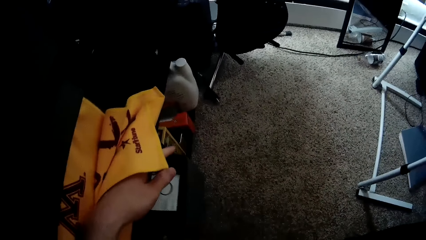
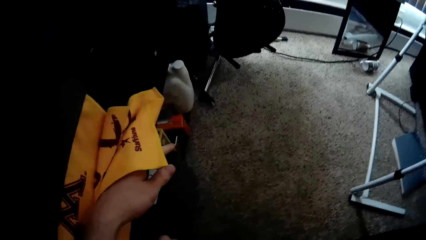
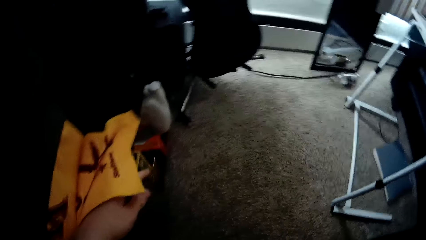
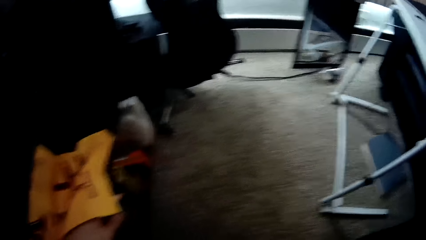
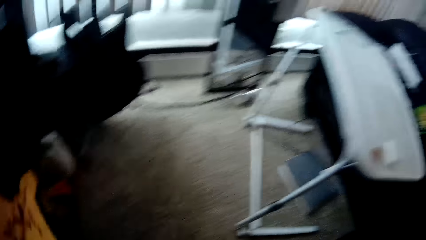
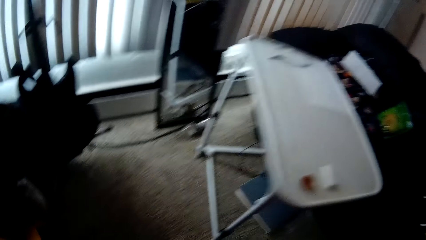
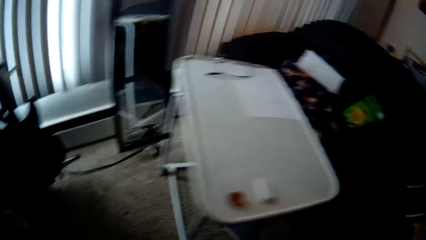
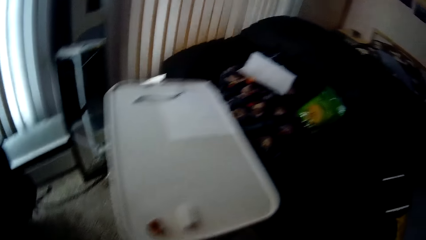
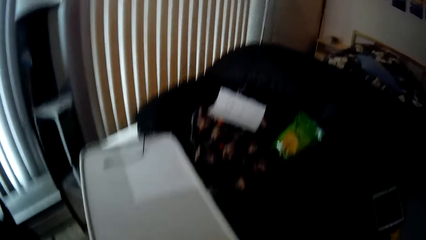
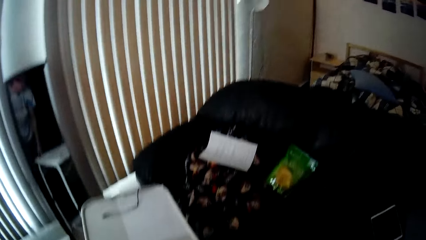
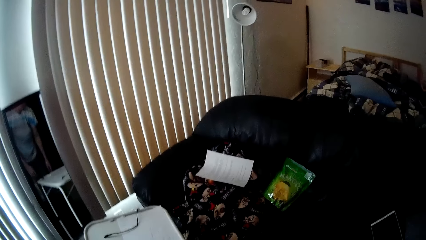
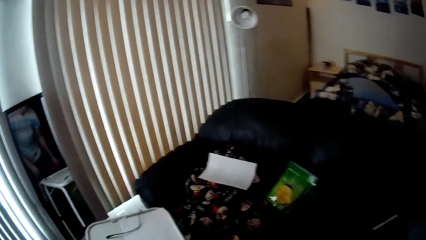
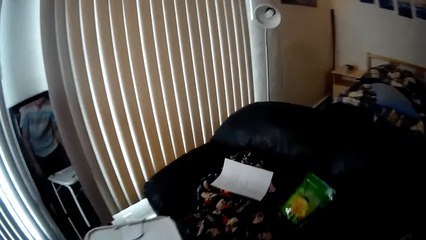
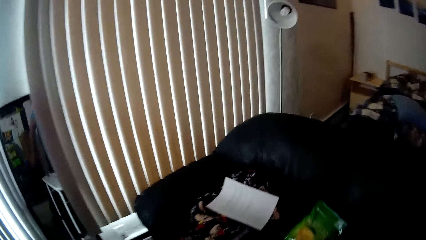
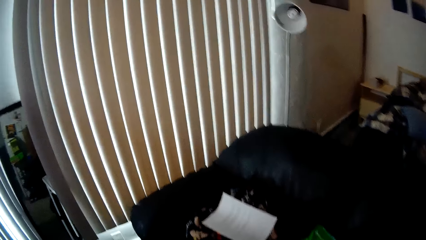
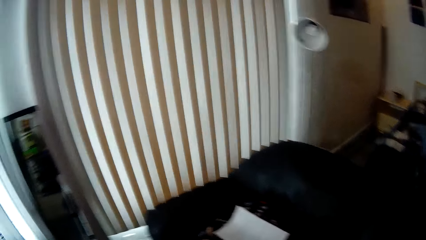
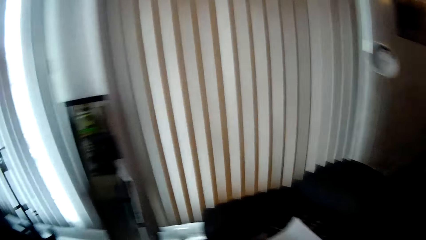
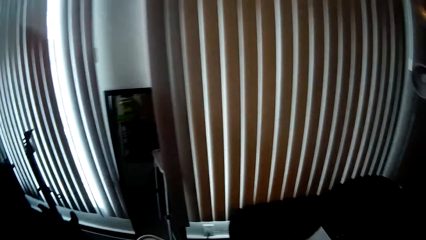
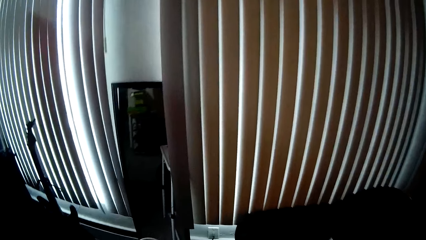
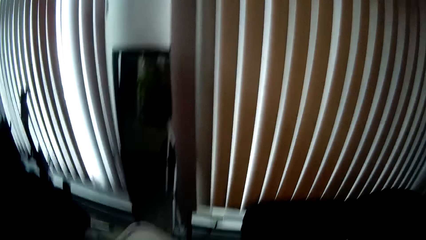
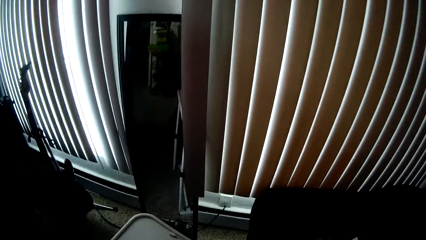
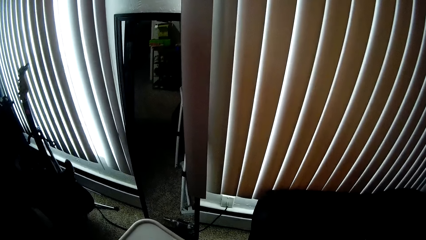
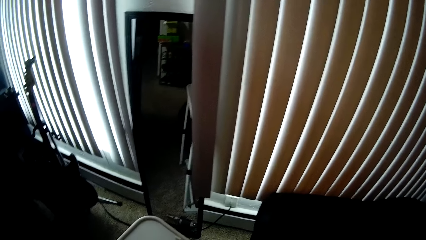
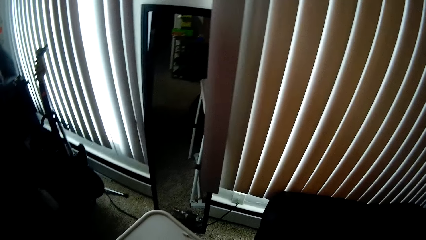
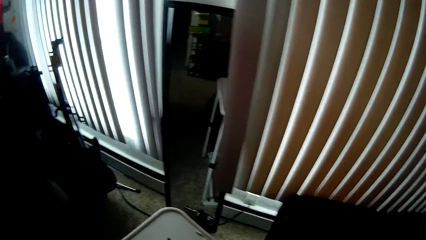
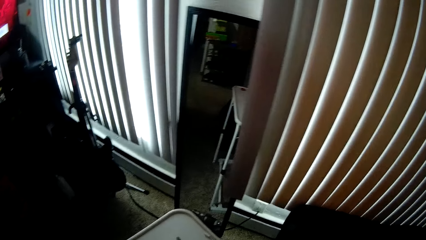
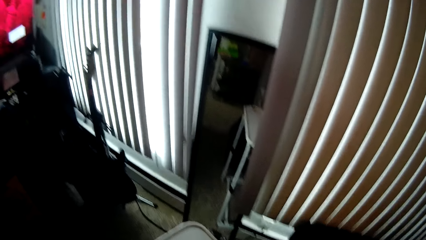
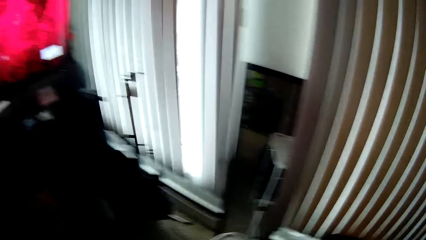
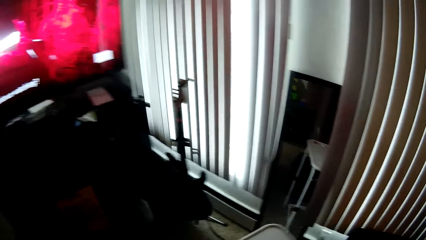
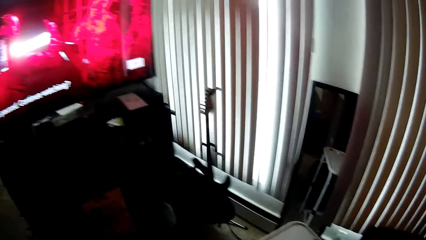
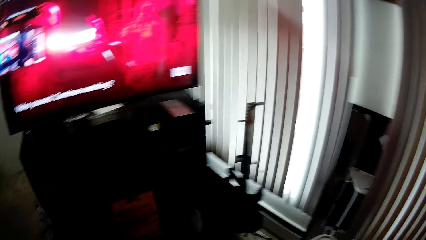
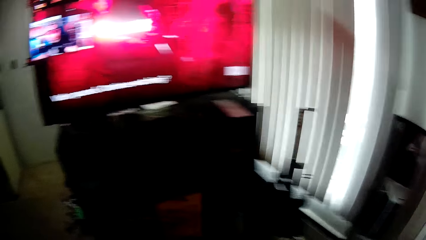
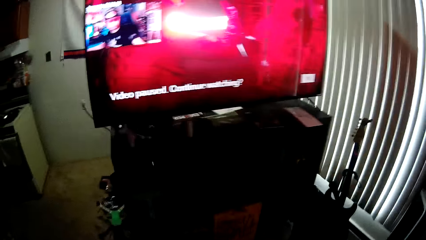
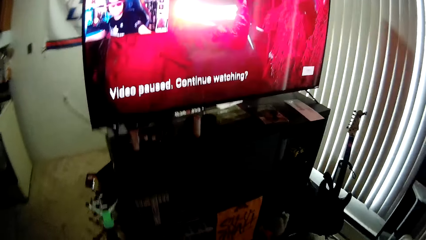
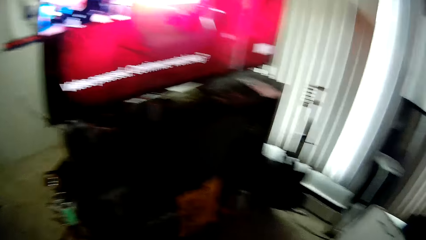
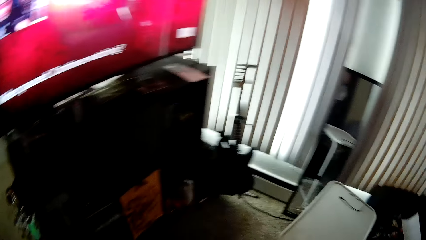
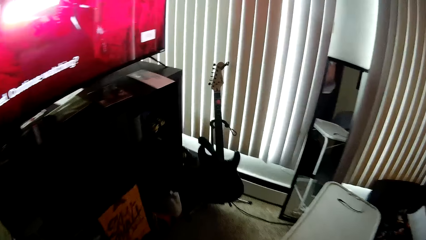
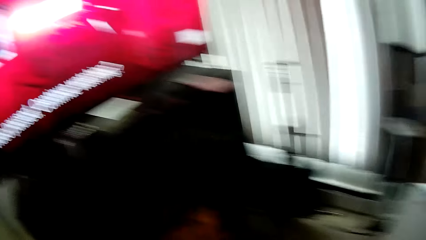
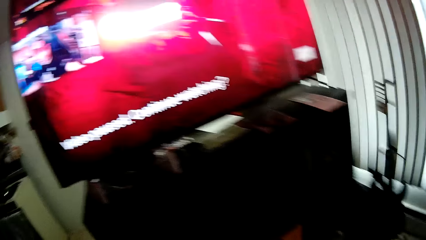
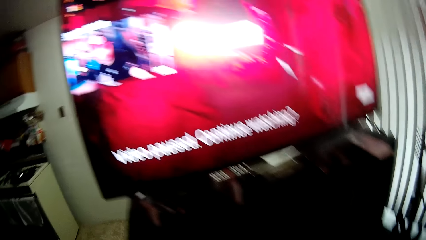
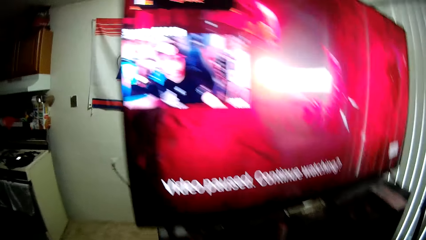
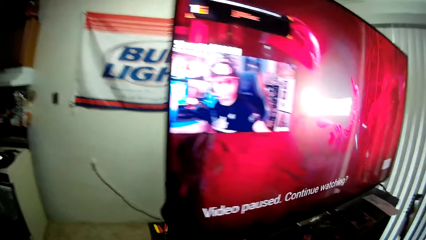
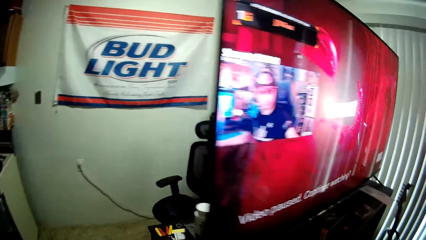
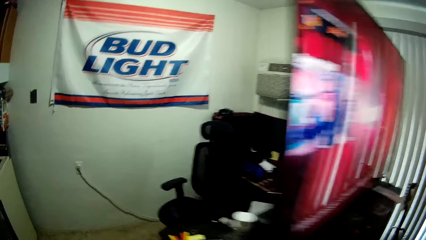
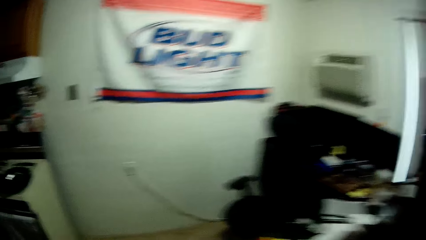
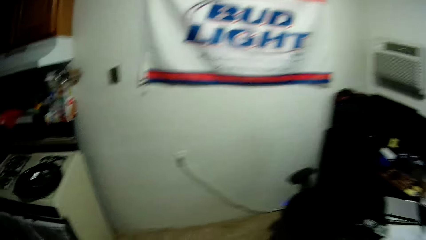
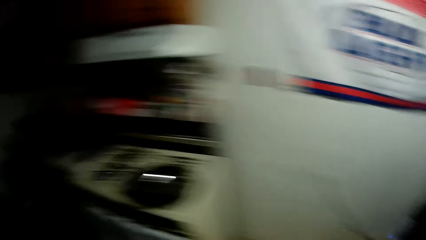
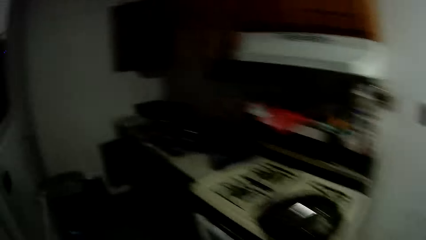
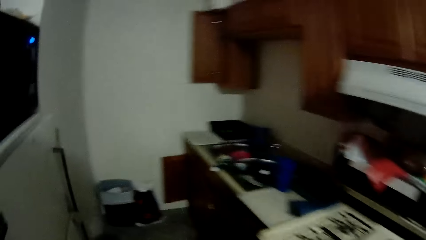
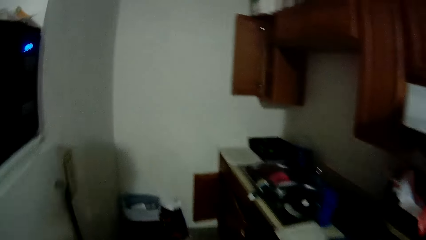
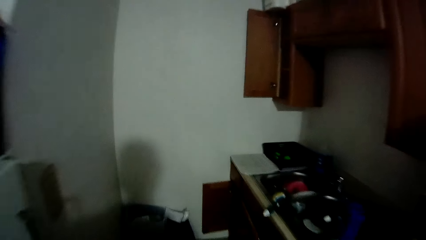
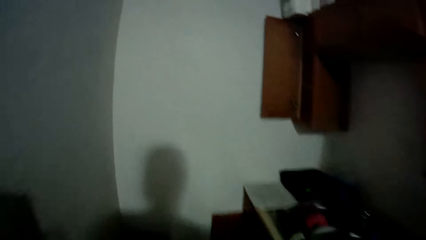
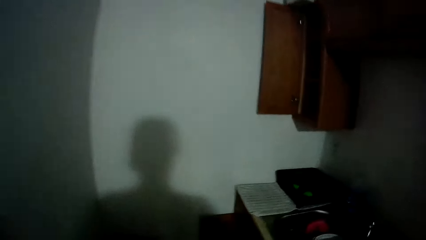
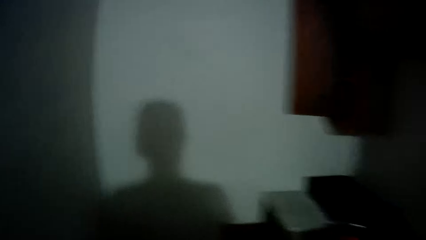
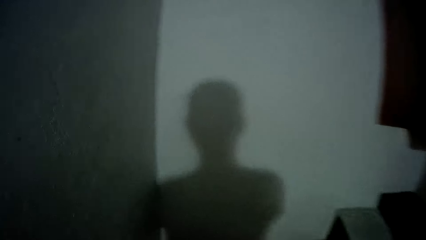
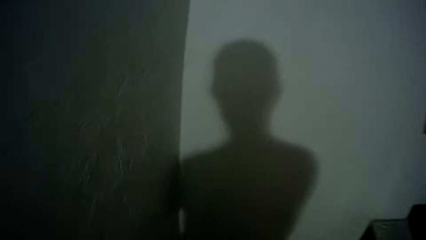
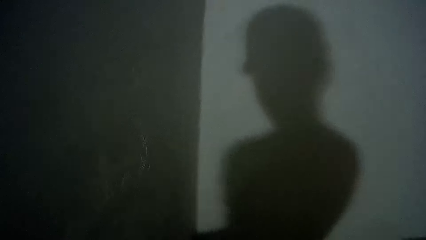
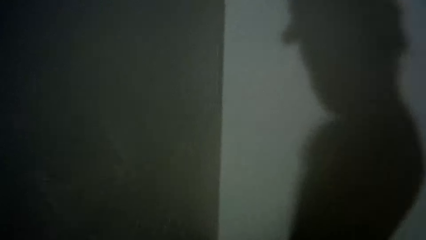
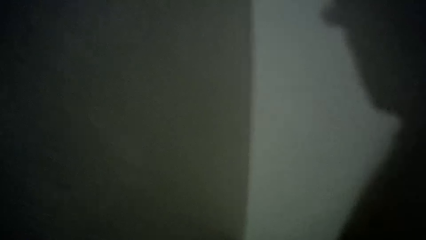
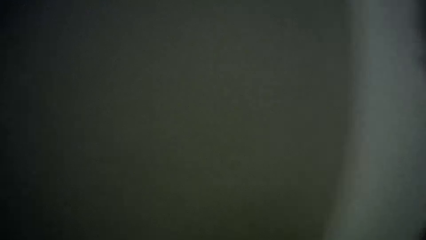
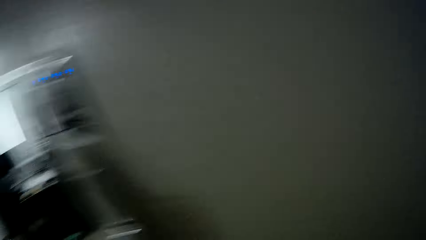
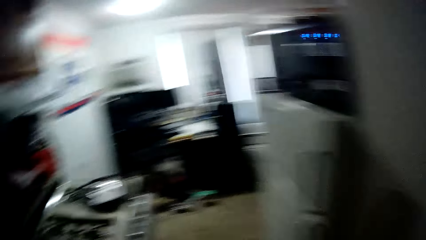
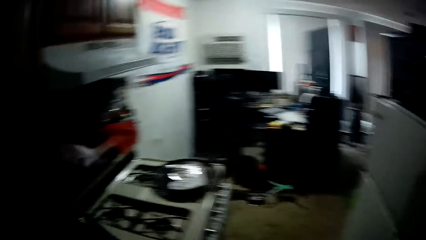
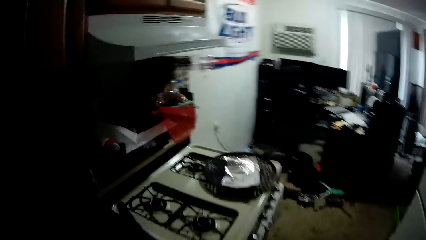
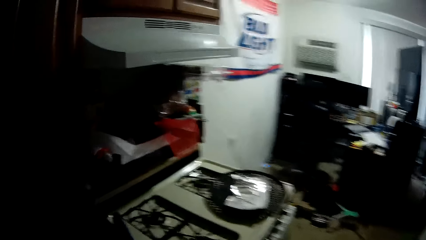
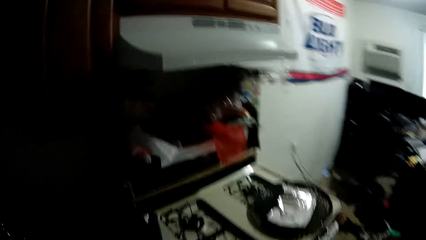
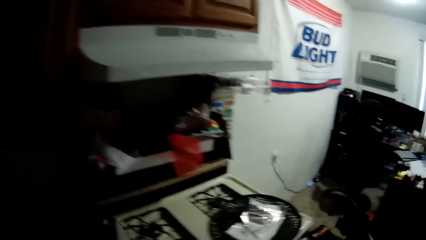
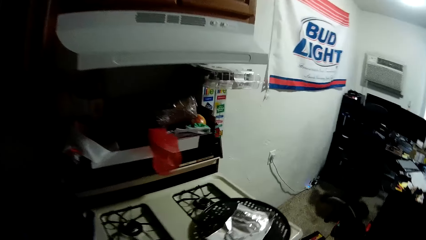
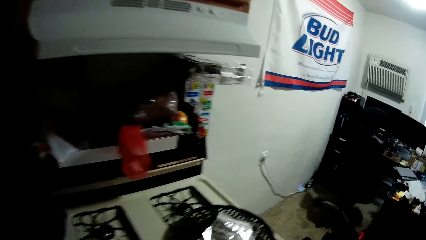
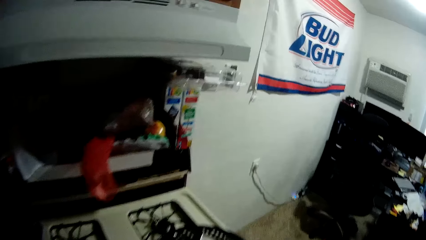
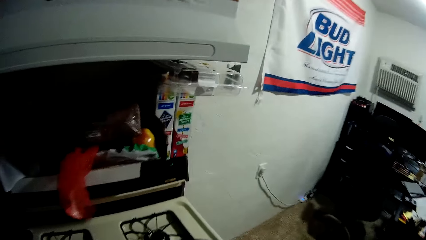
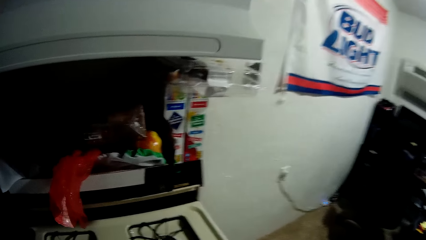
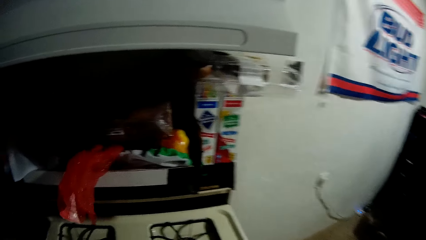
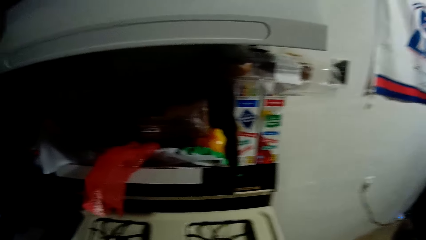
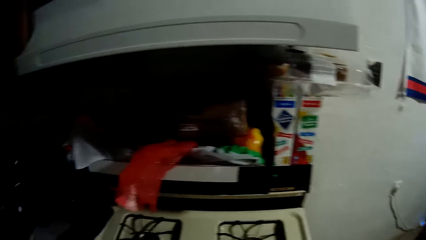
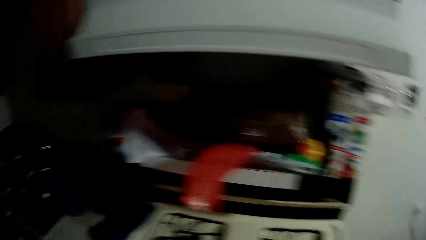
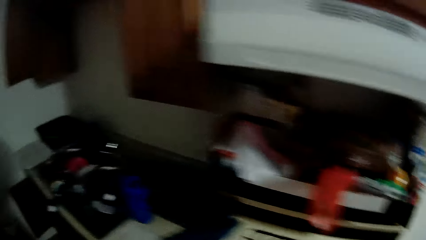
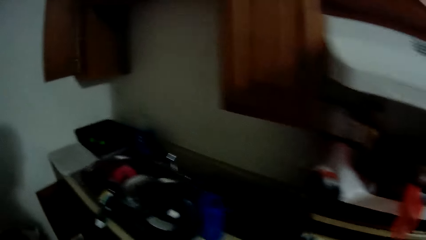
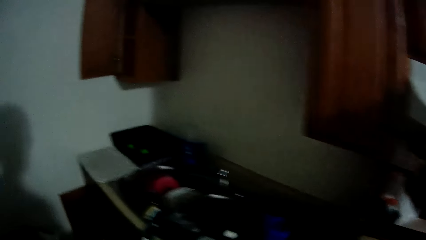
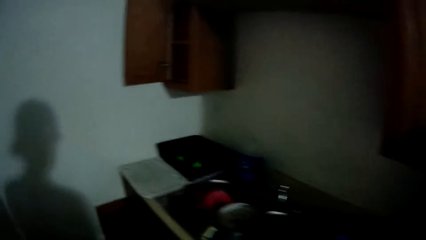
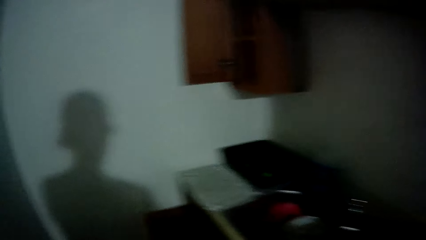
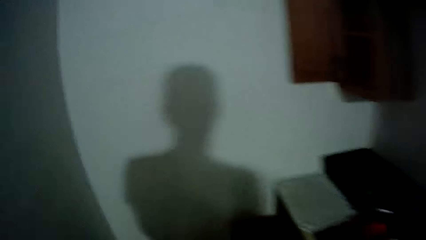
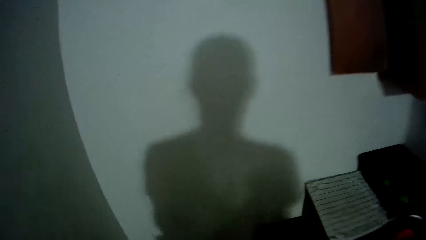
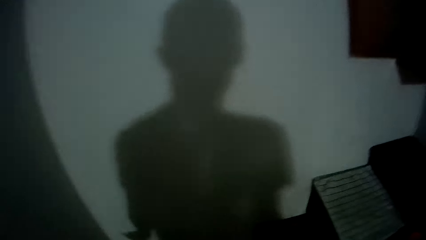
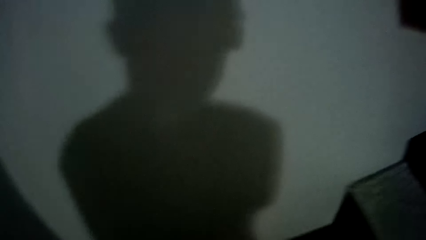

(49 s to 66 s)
The camera wearer looks around. They walk around. They look around. They walk around.
